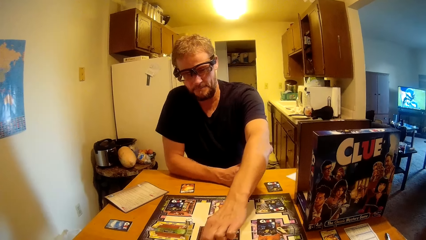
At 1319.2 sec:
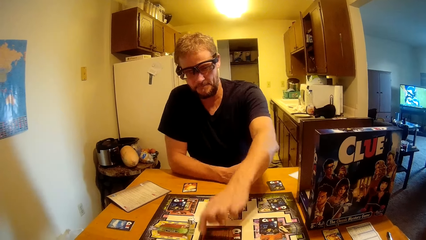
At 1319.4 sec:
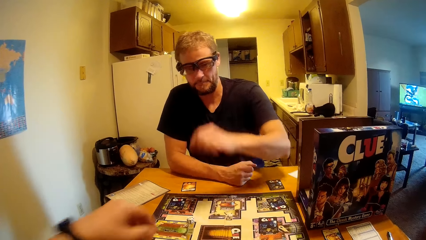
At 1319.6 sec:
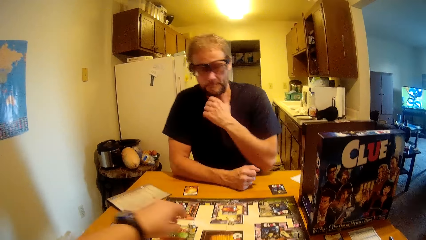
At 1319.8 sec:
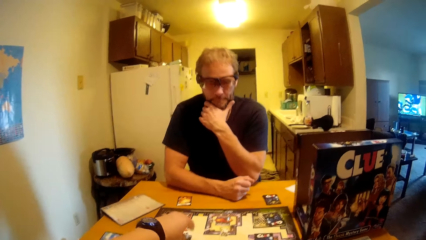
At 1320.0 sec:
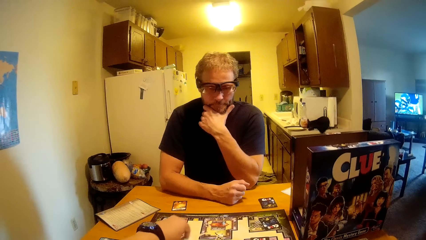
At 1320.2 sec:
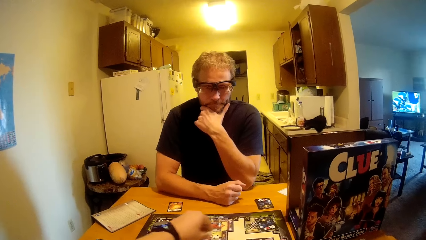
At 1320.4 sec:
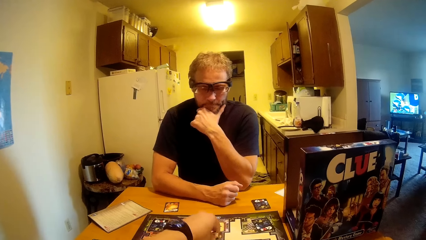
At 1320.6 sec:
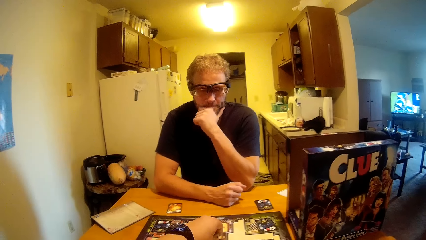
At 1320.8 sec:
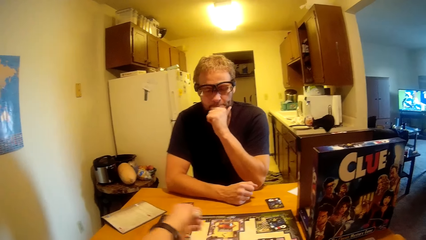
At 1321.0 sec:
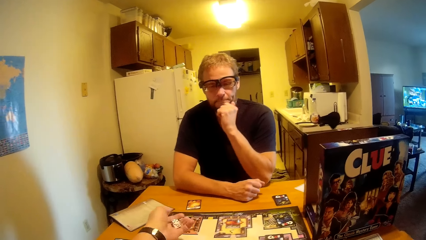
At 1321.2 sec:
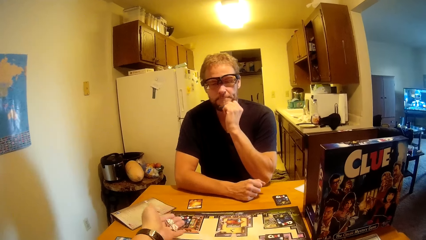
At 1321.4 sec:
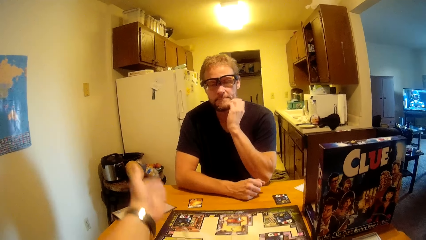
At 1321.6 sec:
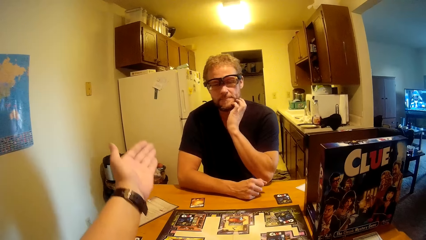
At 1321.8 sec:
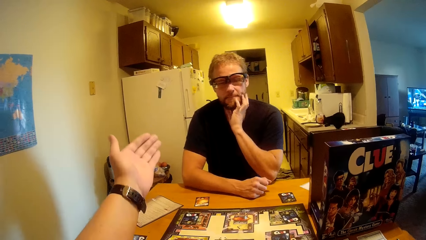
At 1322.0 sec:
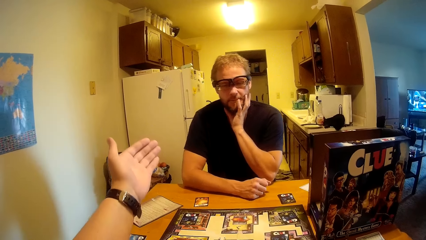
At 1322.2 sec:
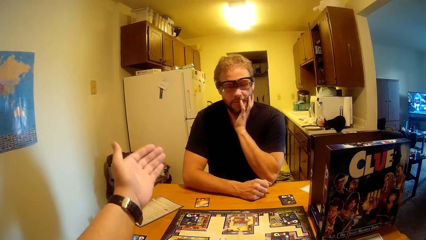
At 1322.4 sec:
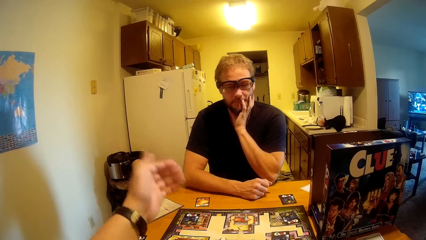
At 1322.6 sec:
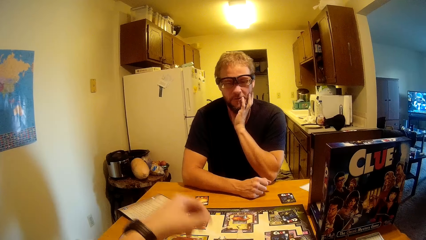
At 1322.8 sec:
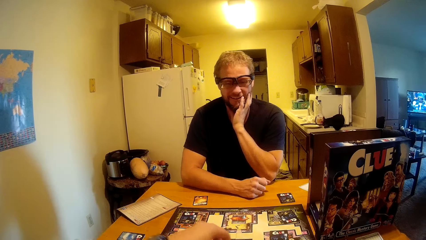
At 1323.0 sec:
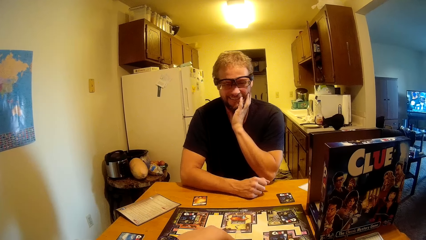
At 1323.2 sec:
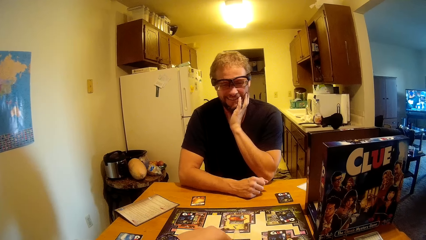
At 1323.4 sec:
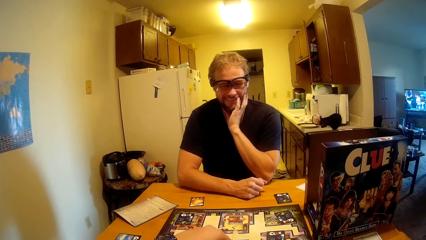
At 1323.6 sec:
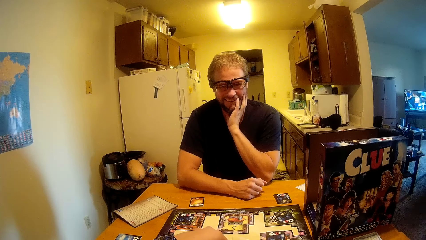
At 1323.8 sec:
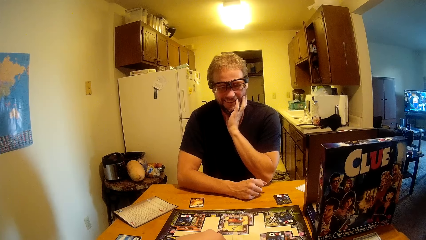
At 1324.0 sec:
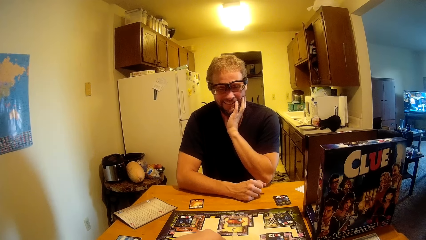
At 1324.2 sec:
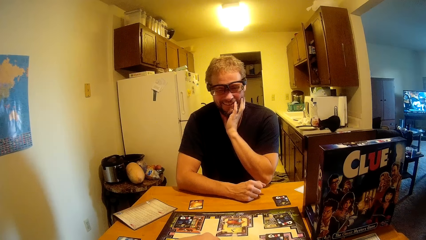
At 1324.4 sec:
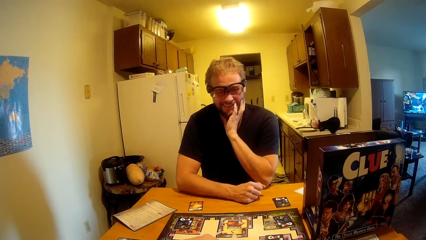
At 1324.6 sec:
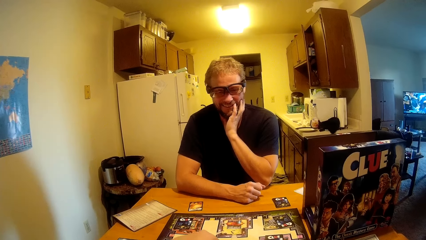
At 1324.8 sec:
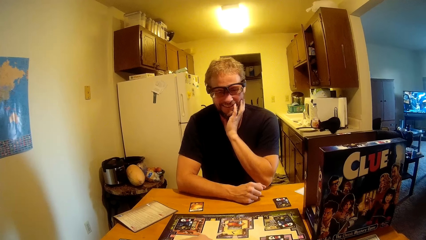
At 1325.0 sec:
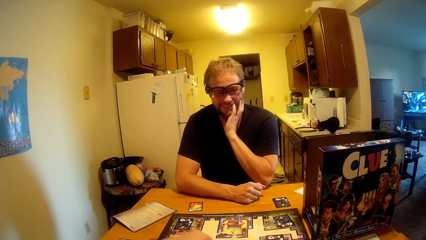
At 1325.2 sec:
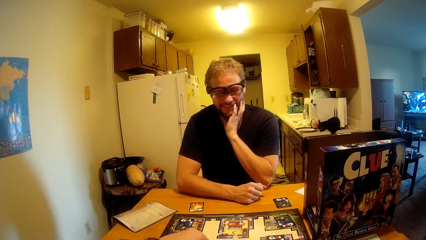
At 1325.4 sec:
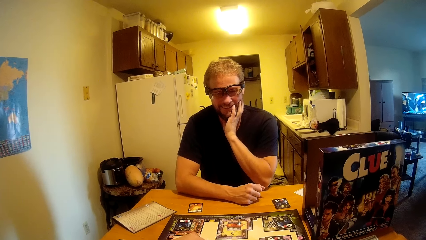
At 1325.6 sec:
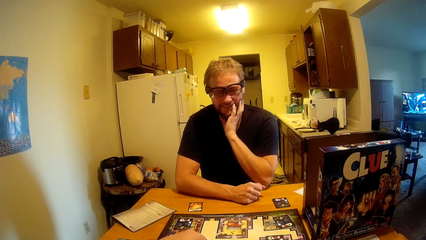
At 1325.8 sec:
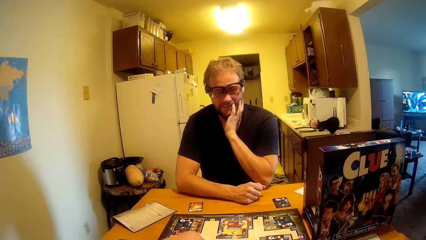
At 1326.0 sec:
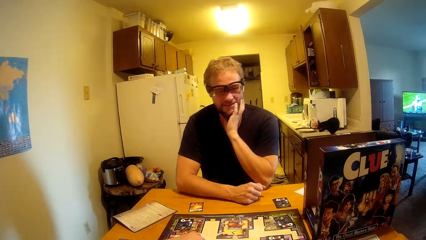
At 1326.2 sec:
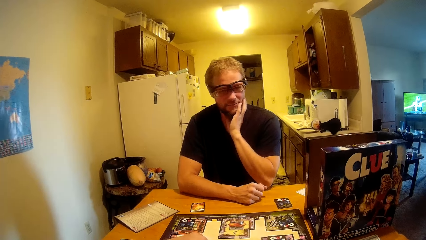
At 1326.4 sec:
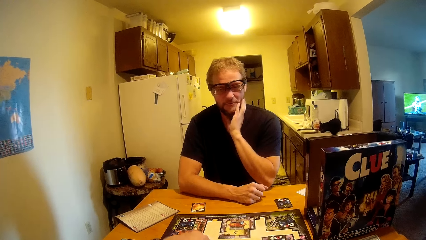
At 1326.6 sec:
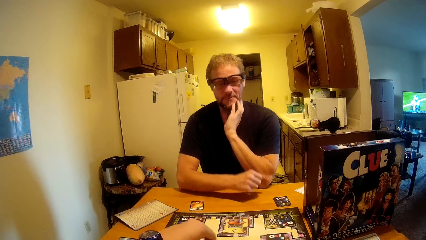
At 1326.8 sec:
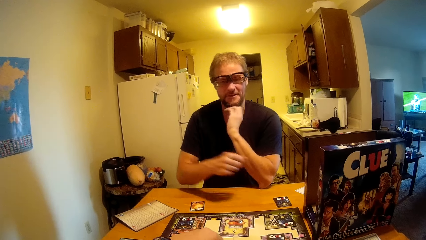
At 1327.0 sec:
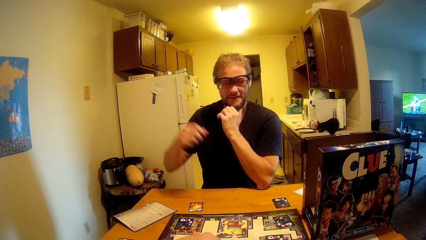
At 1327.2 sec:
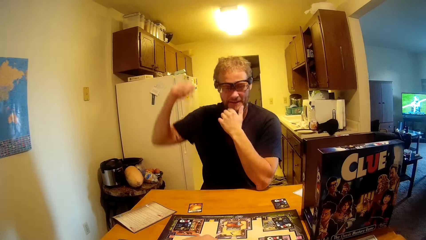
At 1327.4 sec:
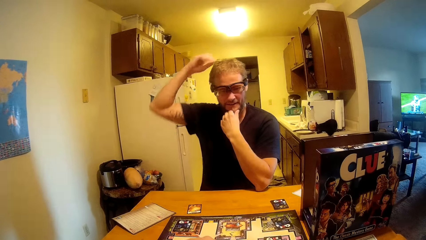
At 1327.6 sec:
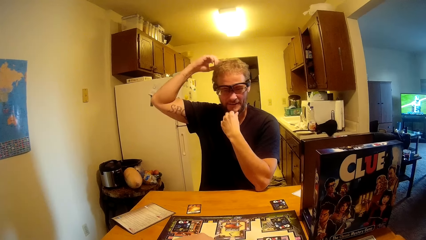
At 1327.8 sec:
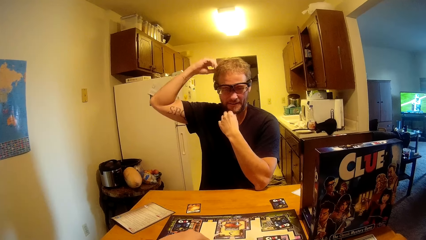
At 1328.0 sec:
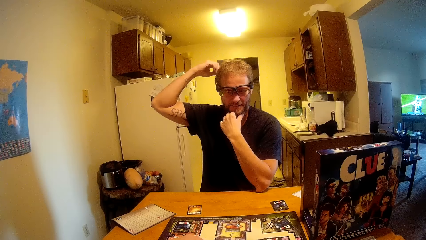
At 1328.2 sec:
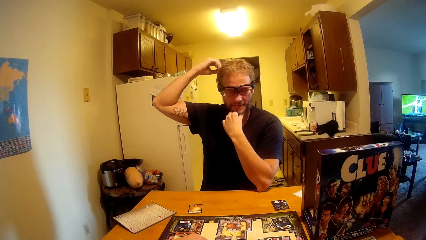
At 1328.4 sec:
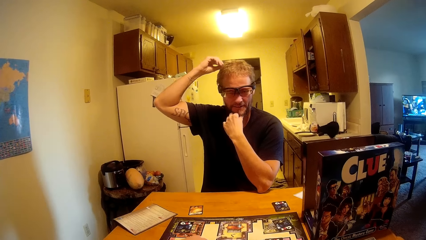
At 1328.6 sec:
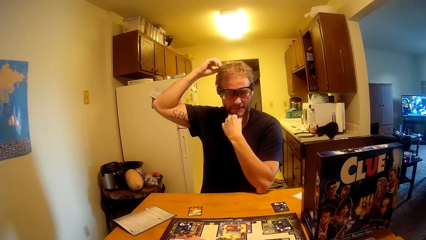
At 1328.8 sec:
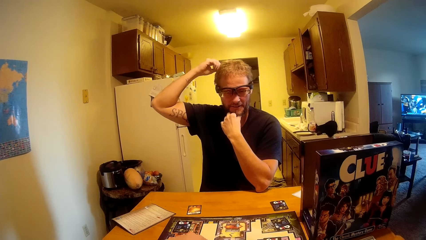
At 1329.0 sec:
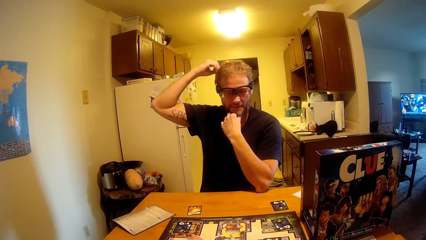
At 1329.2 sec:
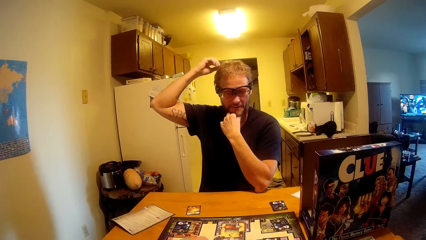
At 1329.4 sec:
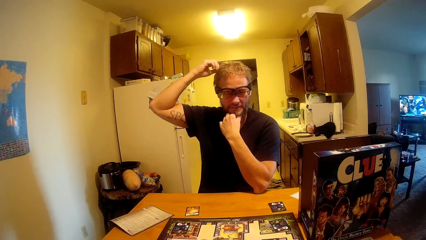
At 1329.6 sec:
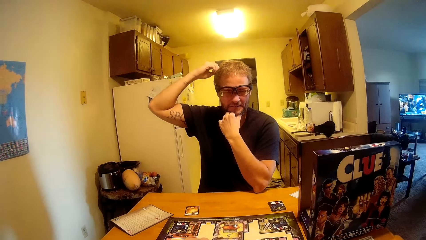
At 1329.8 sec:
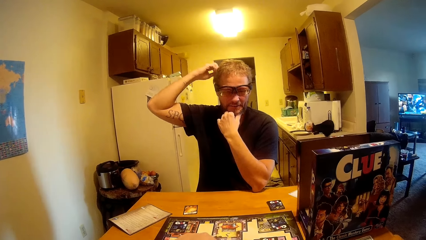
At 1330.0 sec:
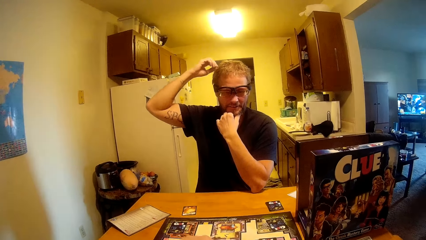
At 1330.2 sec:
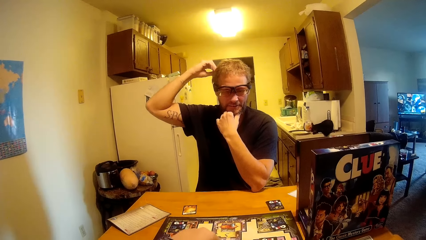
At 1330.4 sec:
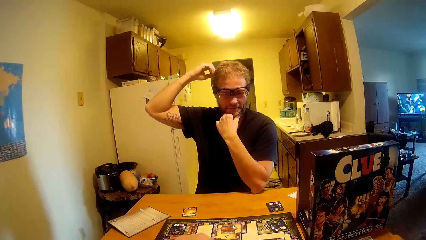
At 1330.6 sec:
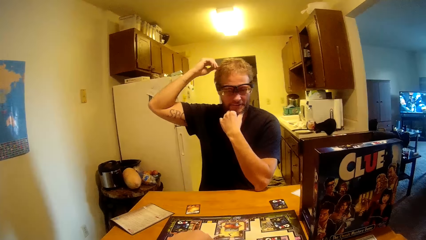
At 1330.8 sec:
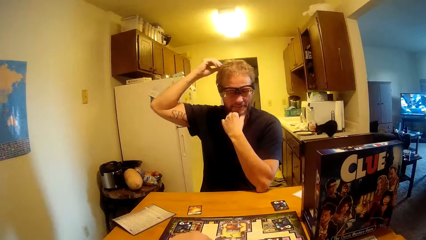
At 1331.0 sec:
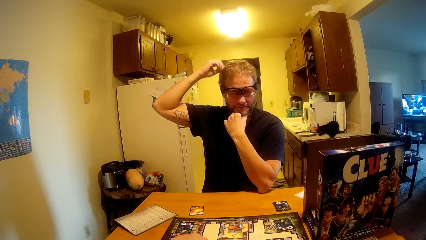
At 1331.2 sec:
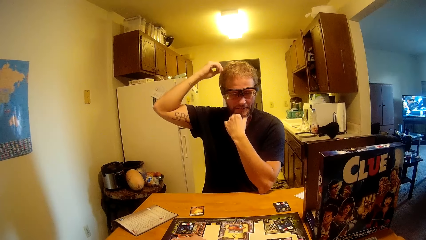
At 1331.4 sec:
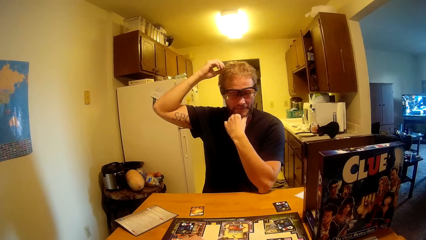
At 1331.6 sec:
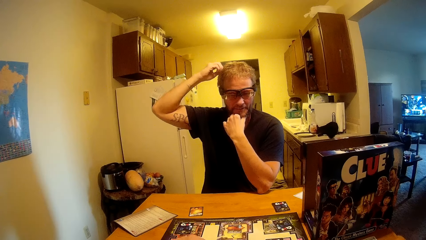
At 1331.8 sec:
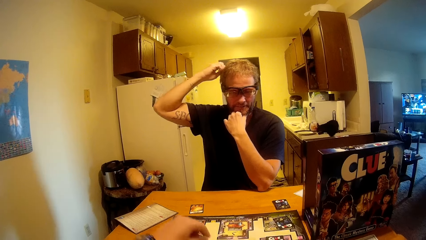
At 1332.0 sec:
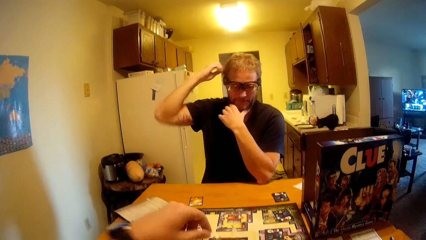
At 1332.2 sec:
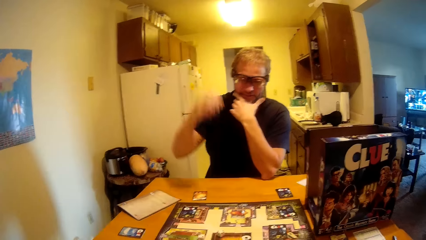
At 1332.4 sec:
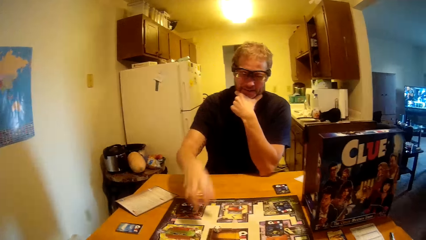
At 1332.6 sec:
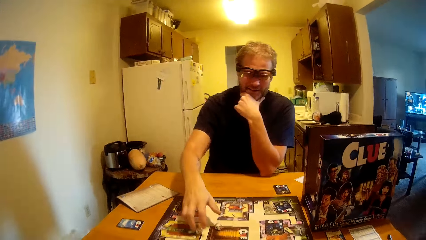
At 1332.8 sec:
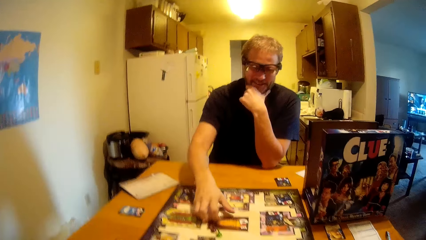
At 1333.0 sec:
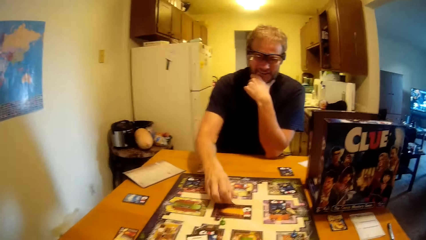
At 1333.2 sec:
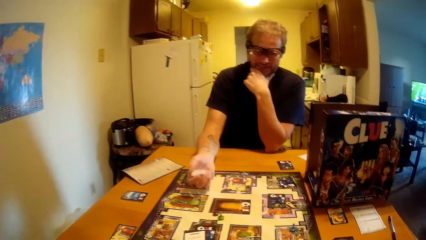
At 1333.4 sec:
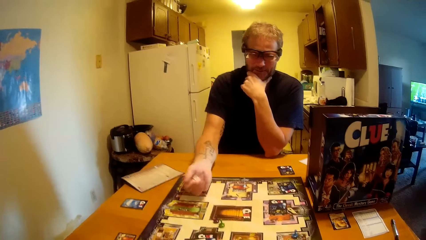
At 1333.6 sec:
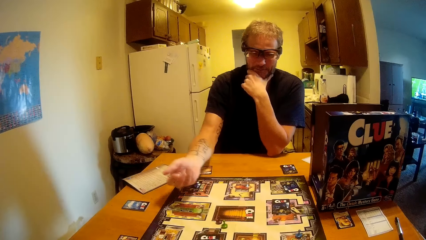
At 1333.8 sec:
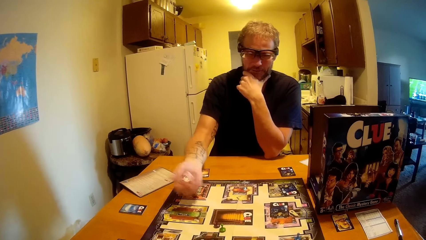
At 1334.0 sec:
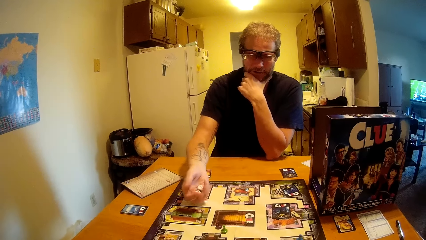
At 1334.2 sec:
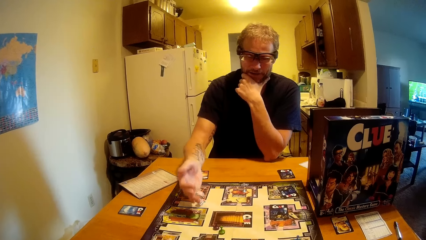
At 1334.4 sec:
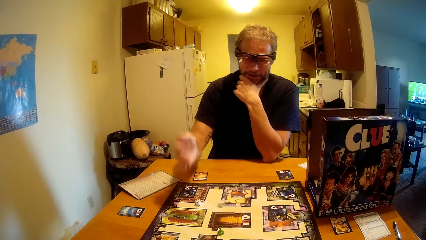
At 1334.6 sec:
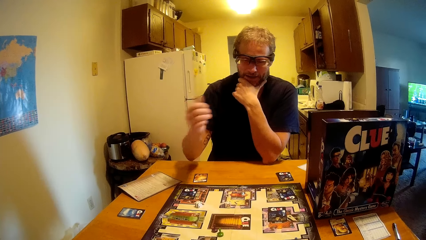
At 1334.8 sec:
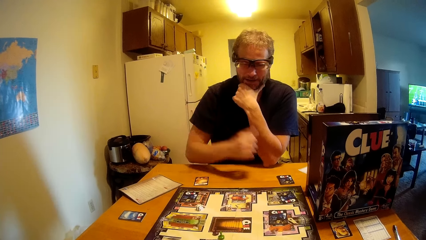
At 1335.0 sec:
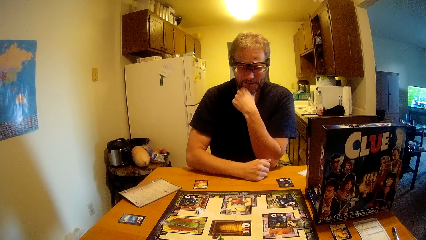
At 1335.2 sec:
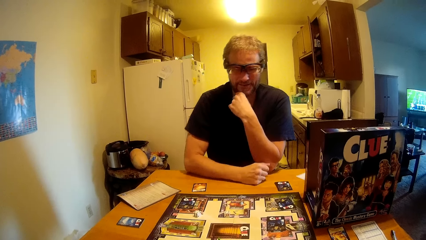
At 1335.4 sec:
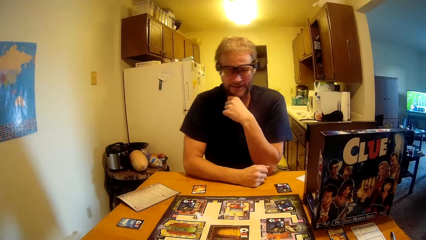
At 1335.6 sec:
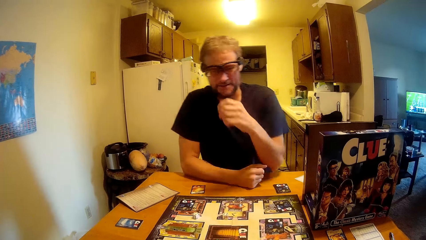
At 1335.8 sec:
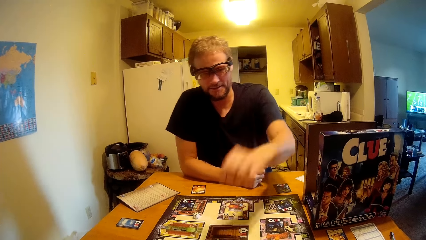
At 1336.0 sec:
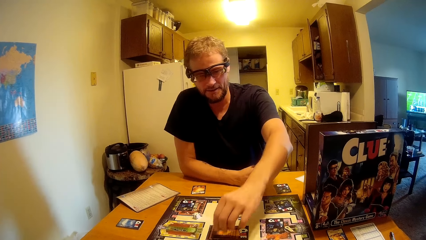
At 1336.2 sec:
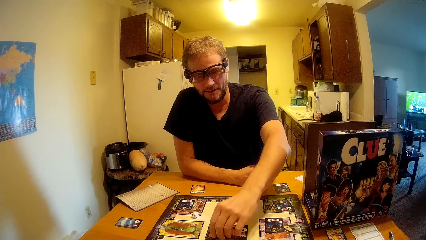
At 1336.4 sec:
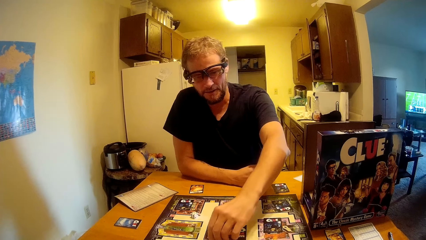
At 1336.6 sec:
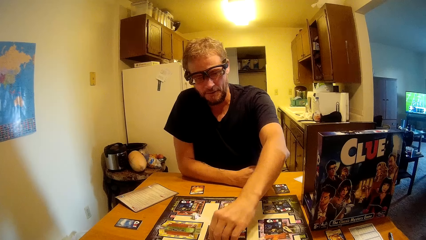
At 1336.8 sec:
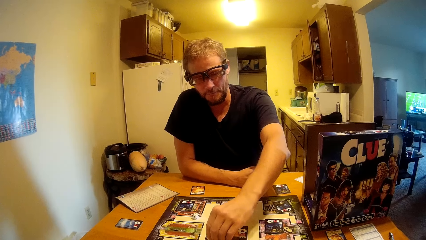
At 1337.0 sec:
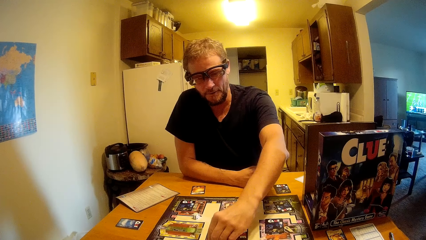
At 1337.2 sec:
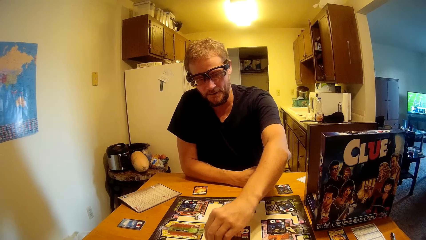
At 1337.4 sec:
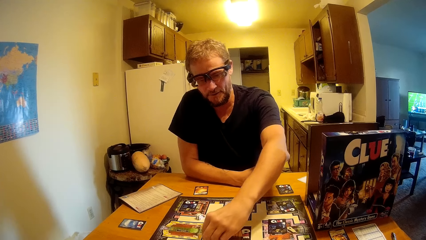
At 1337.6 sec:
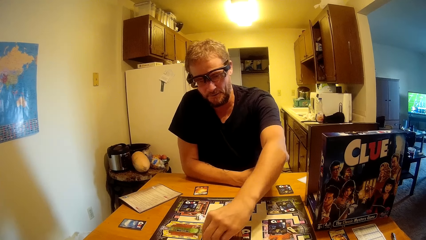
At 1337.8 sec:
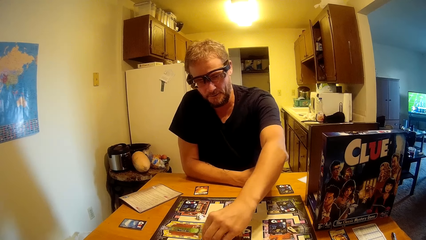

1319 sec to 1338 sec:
A man holds his chin. The camera wearer picks a dice from the table and rolls the dice. The man drops the dice on the table. The camera wearer moves the pin on the table and counts on the game. The man scratches his head. He picks the dice, shakes the dice in his hand and drops the dice on the table. He puts his hand on the table, moves the pin on the table and counts on the game.
